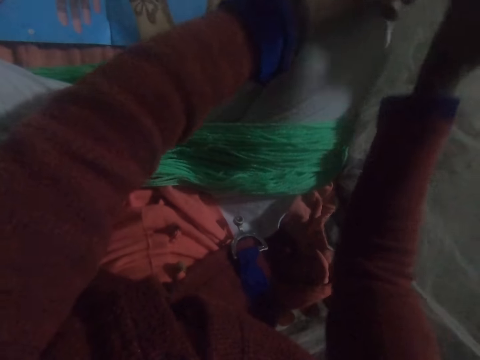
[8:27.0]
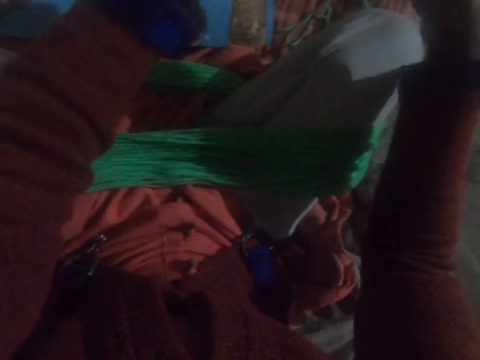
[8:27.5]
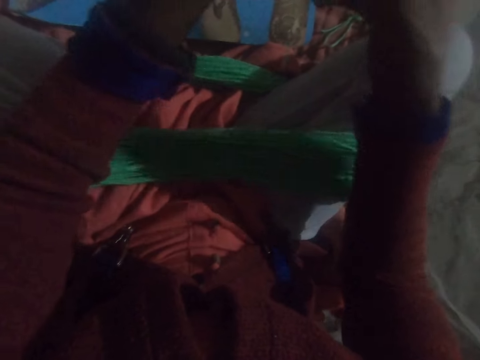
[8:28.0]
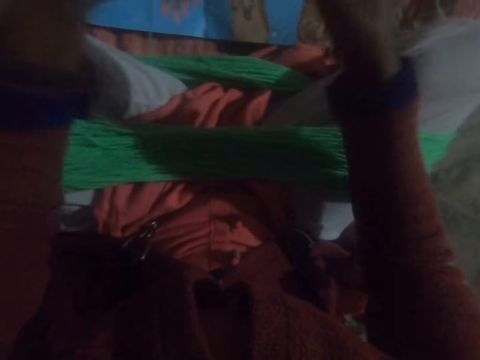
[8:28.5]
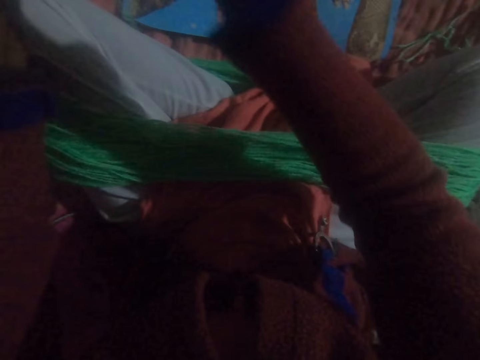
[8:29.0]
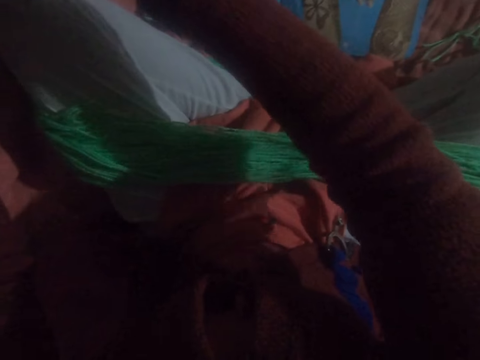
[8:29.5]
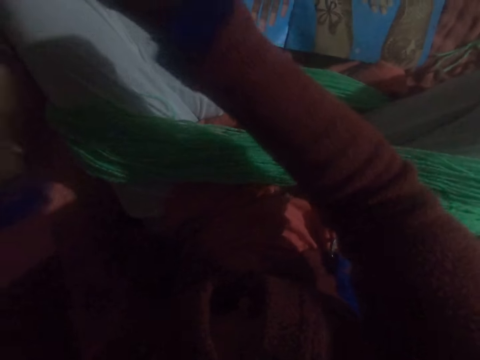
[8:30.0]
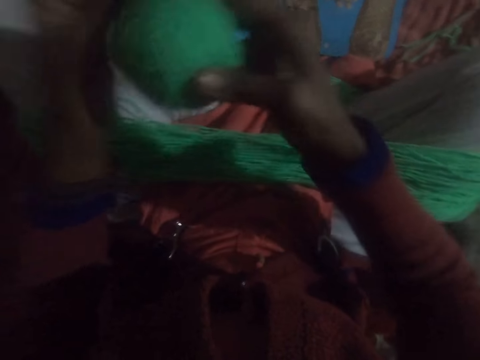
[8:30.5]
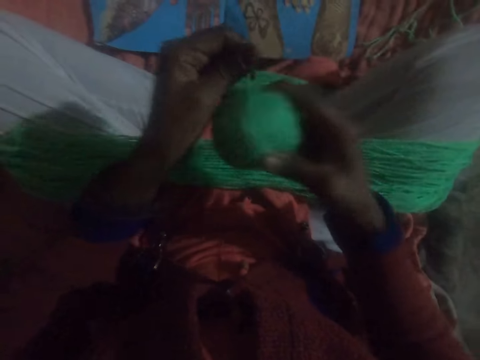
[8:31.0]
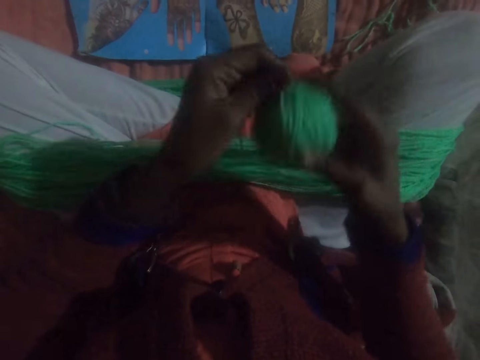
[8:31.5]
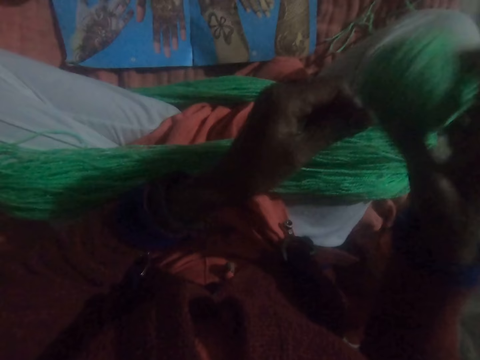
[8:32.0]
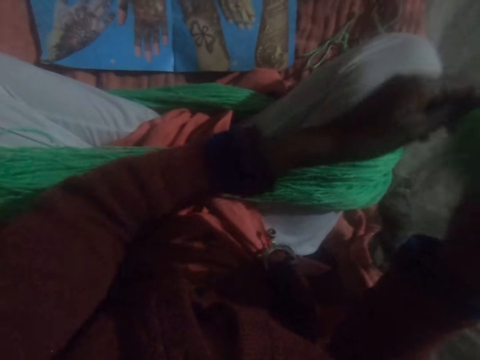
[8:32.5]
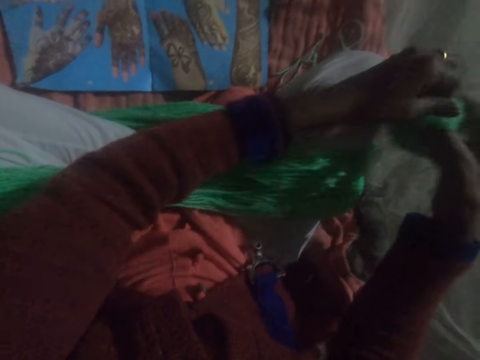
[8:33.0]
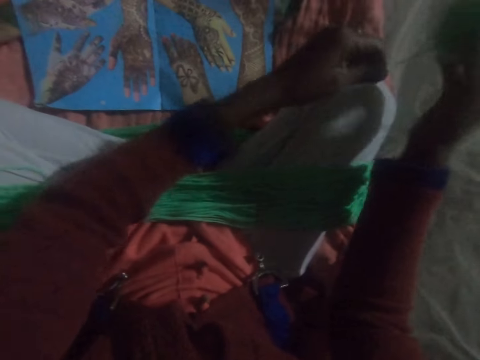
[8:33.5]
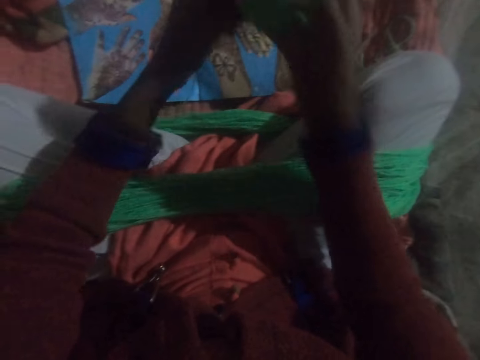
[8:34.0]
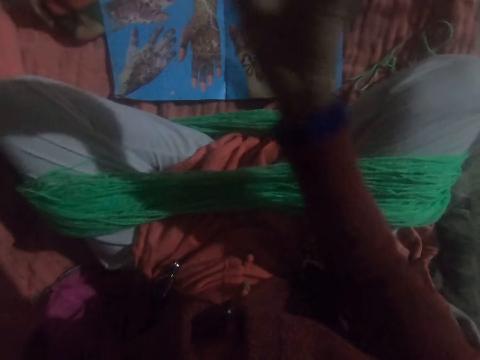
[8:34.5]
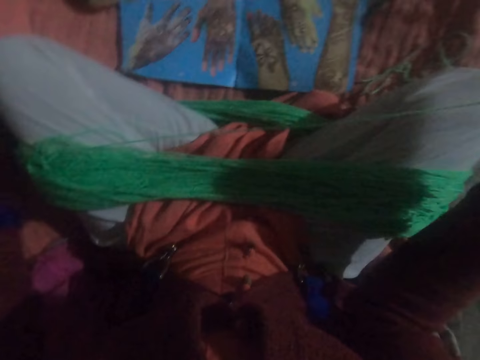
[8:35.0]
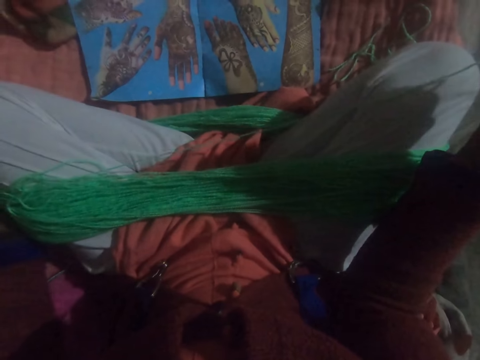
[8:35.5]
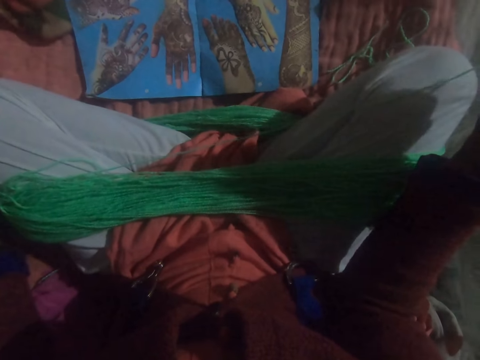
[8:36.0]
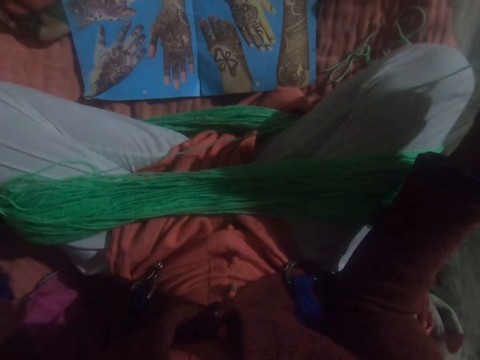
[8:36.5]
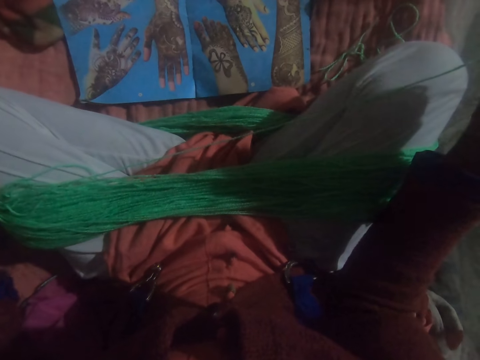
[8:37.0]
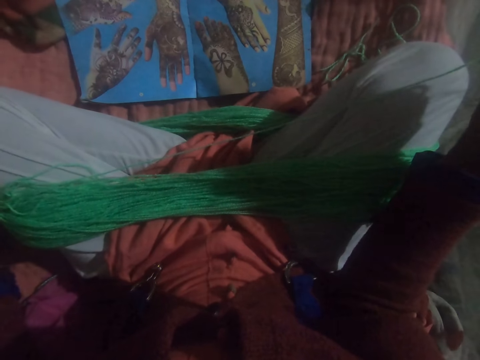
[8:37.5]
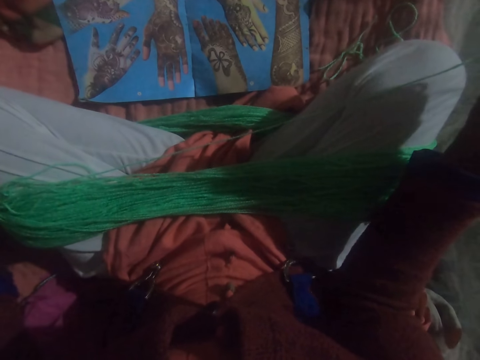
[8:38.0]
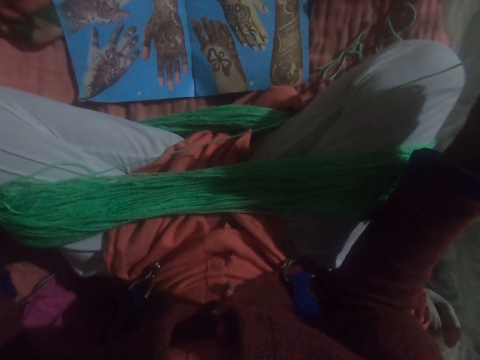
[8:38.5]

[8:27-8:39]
The camera wearer pulls the knitting yarn thread.

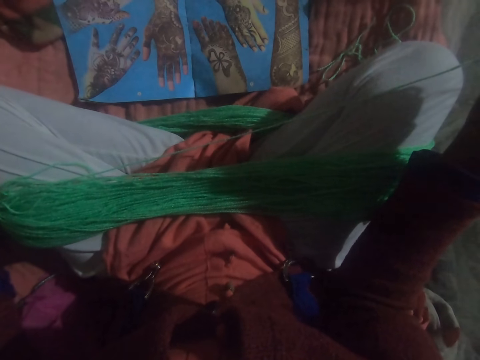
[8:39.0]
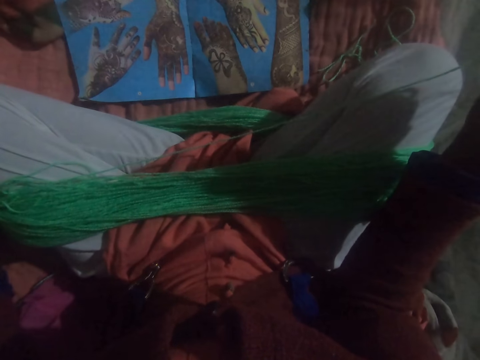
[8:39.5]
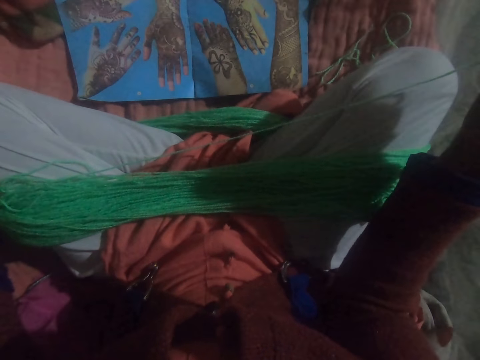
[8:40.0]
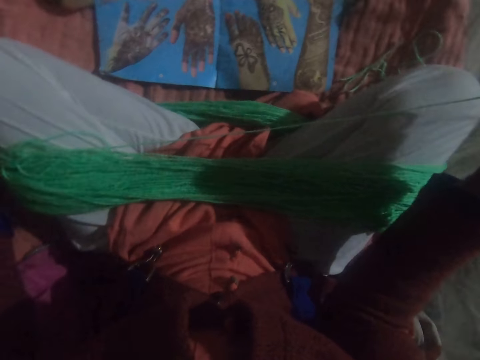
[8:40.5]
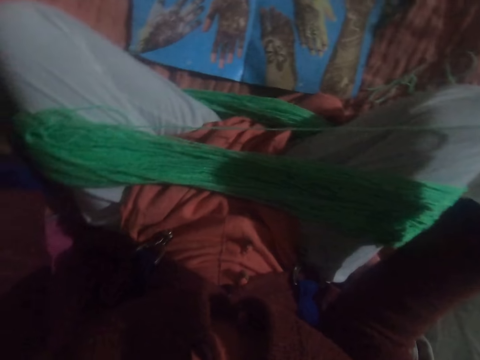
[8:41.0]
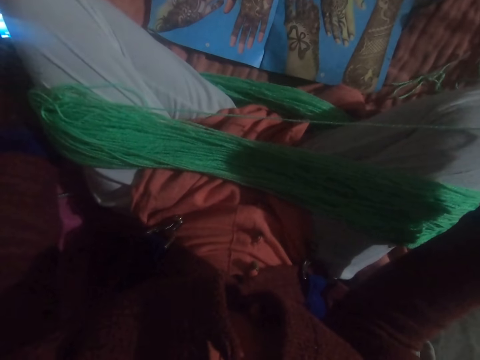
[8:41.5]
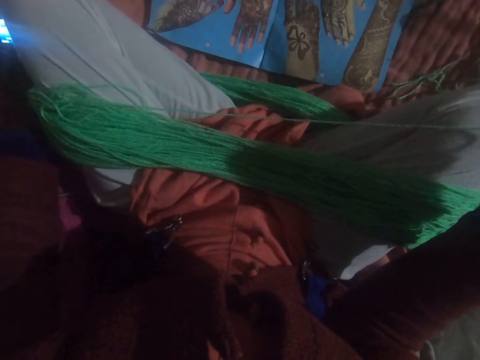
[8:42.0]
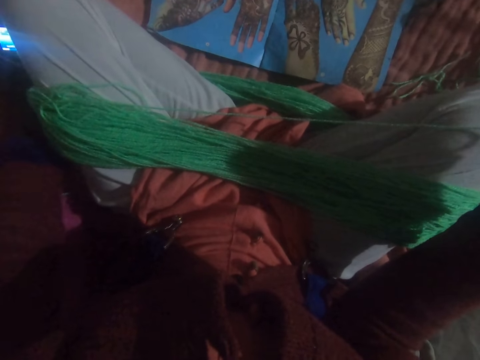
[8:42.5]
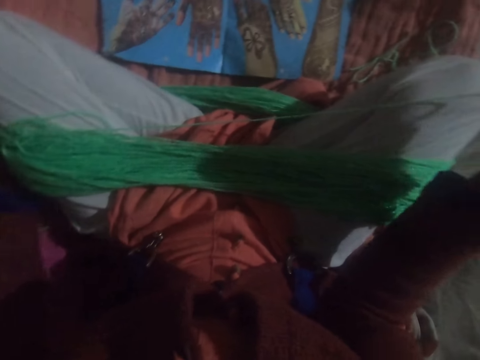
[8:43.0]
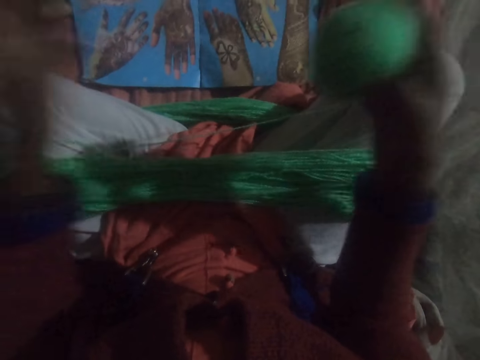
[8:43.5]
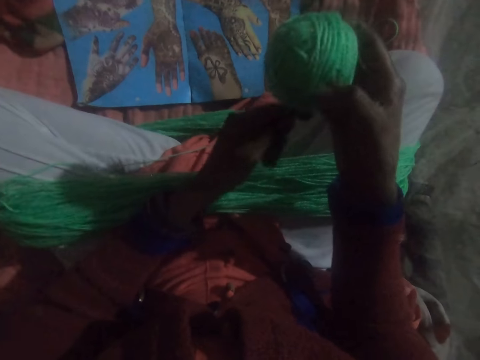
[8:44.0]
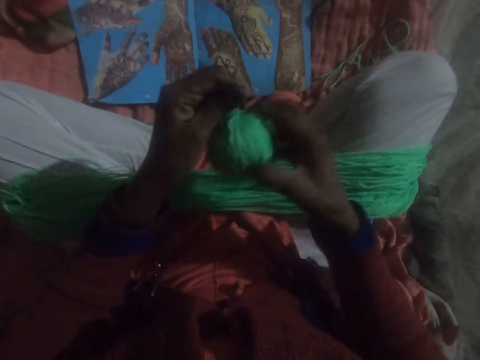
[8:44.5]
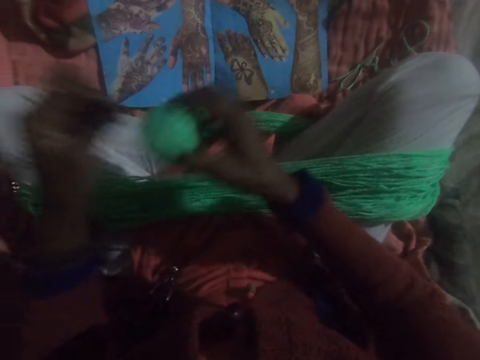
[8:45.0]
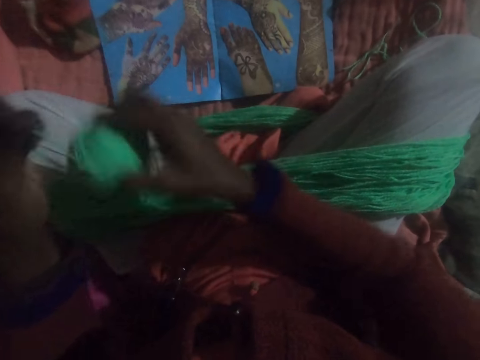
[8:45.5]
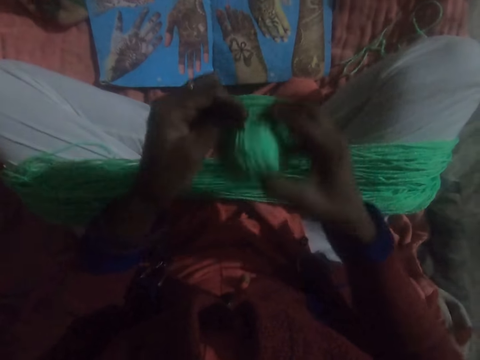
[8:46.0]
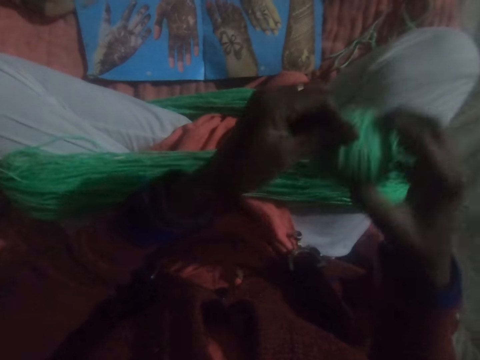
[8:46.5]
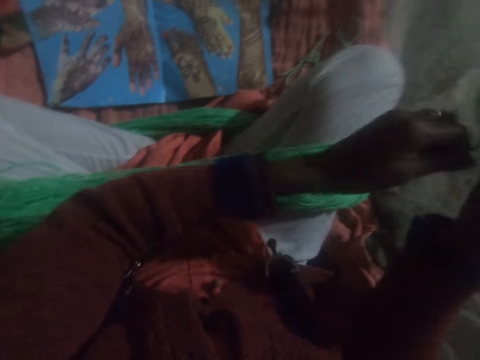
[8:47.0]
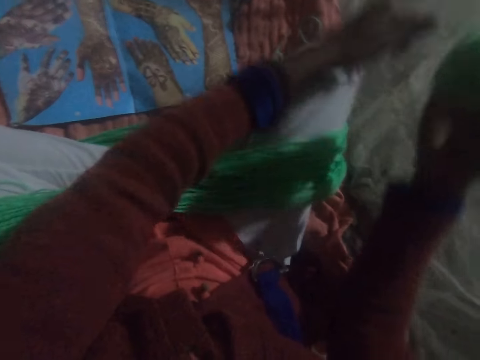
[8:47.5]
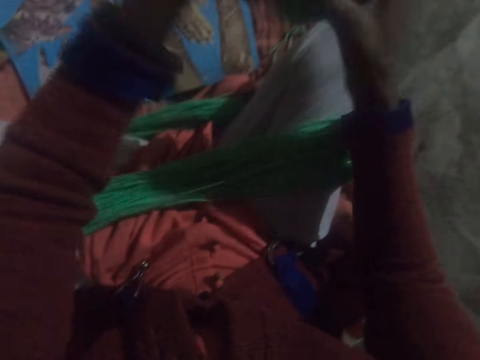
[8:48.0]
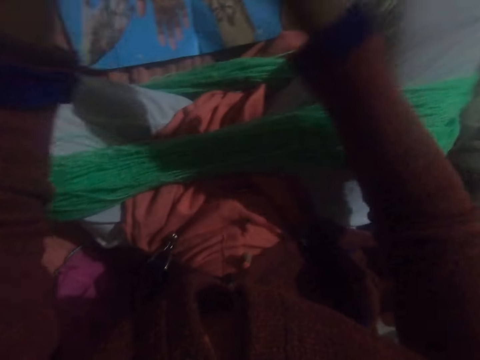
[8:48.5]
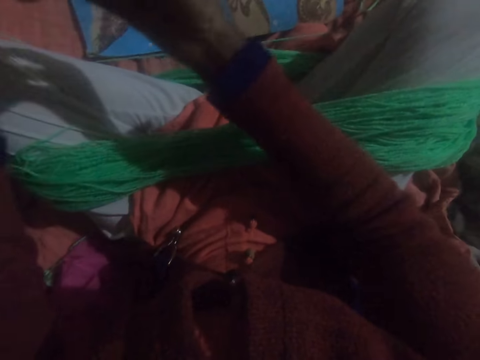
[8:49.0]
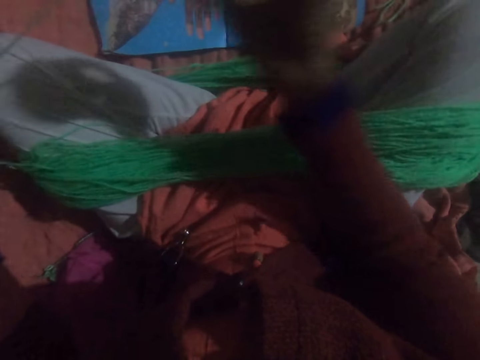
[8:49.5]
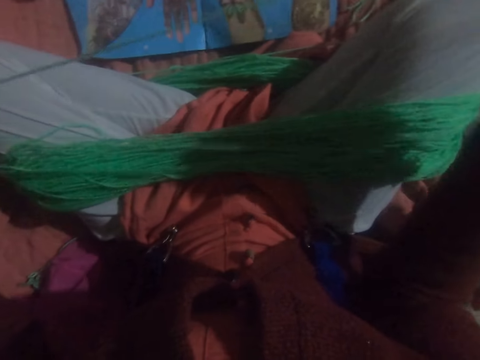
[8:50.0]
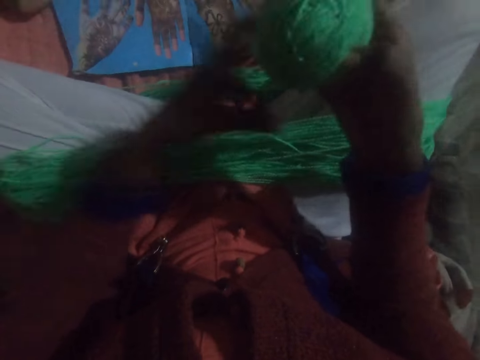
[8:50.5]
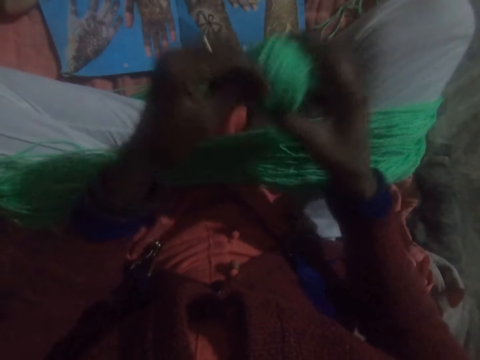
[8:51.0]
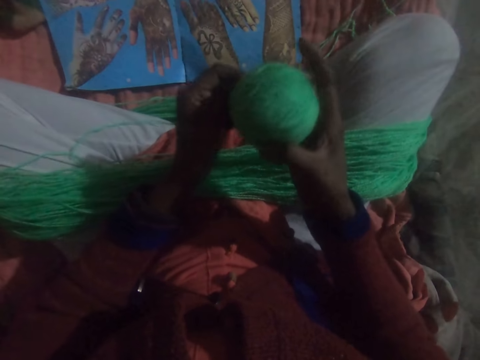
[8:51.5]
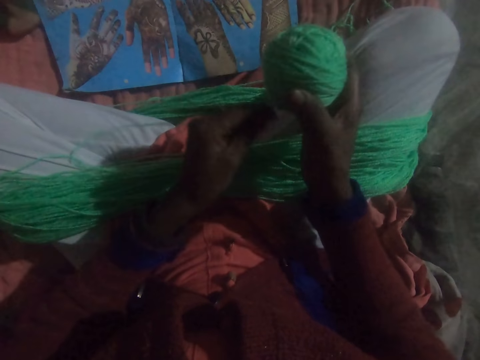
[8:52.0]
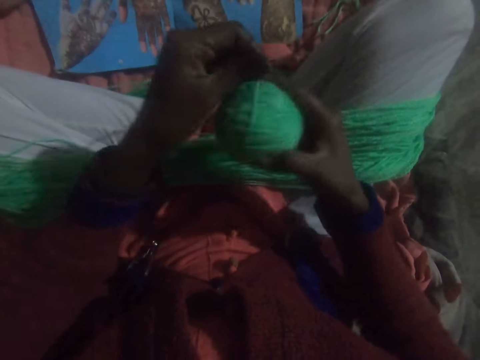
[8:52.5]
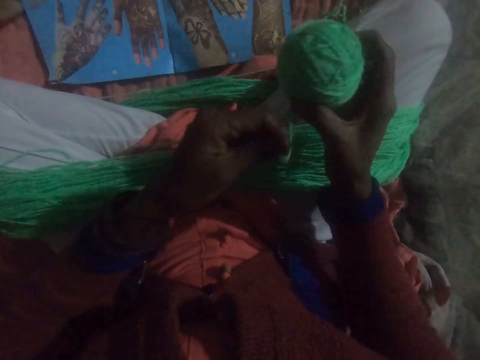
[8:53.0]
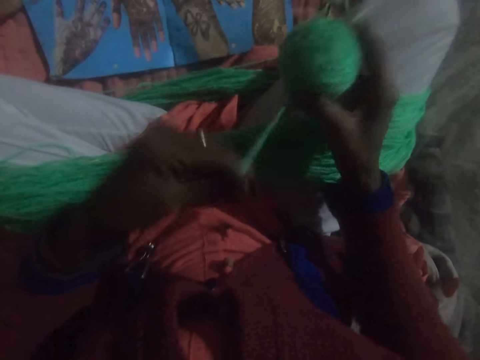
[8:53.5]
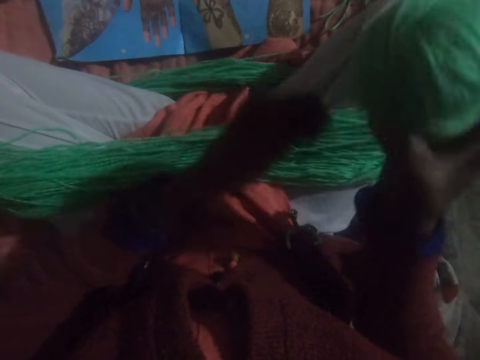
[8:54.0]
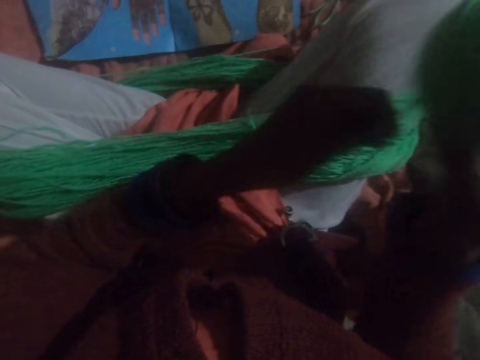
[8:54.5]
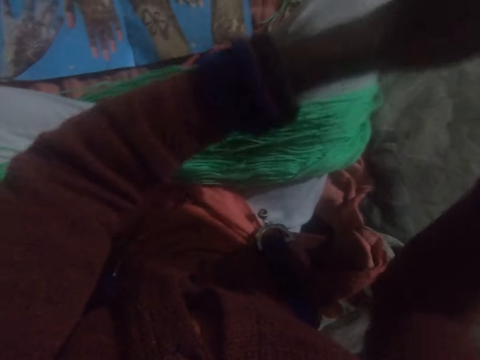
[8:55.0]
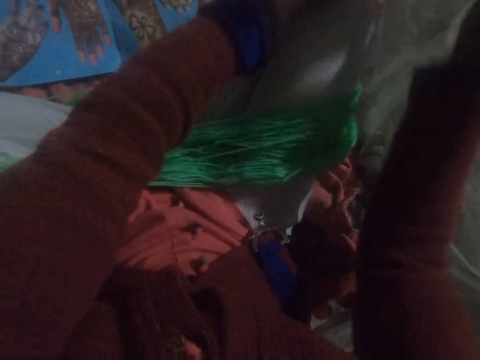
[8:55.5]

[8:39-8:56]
The camera wearer checks the phone on the floor. She rolls the knitting yarn thread into a ball. She twists the yarn on her legs together.
